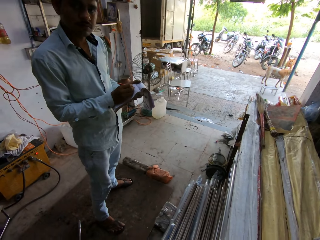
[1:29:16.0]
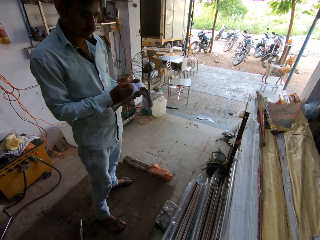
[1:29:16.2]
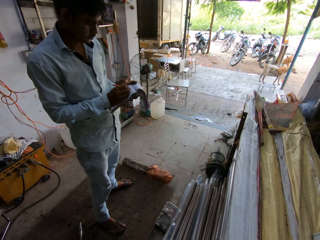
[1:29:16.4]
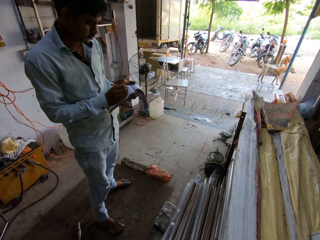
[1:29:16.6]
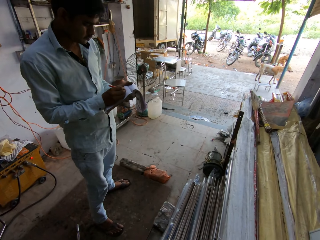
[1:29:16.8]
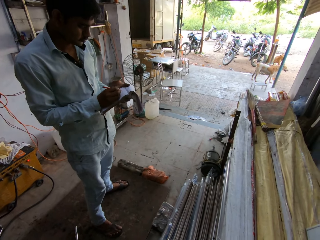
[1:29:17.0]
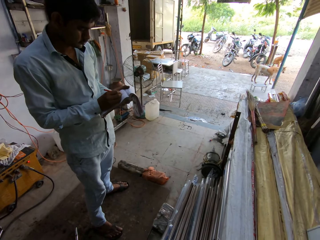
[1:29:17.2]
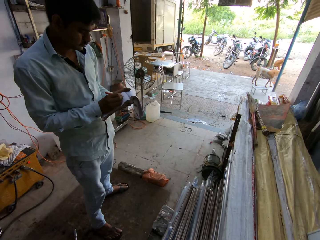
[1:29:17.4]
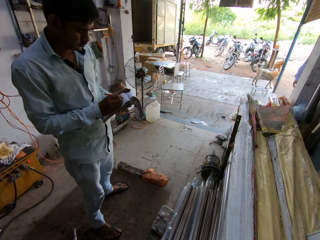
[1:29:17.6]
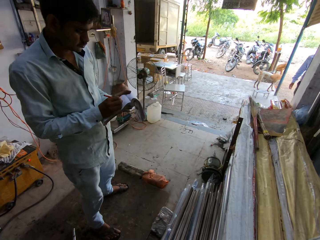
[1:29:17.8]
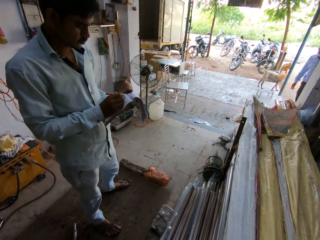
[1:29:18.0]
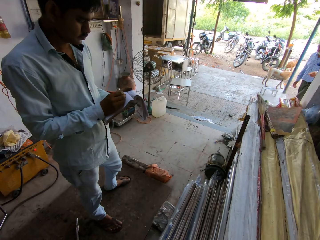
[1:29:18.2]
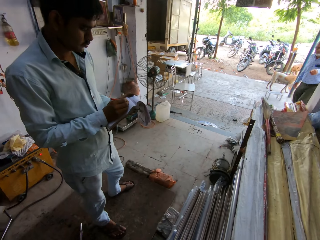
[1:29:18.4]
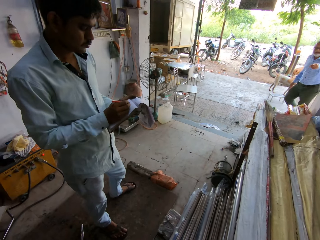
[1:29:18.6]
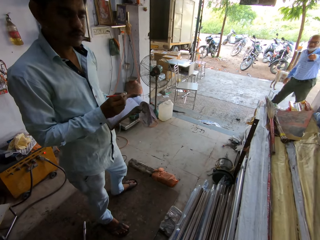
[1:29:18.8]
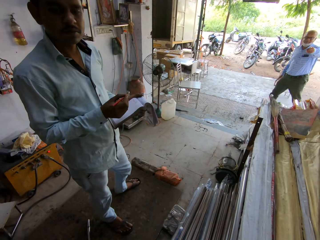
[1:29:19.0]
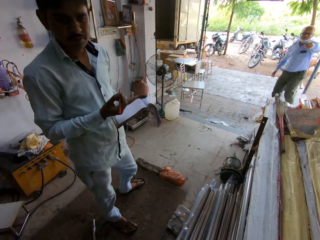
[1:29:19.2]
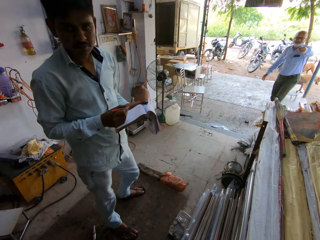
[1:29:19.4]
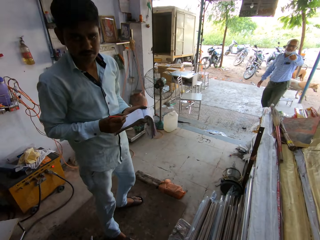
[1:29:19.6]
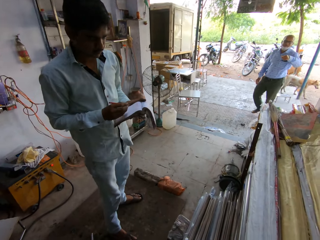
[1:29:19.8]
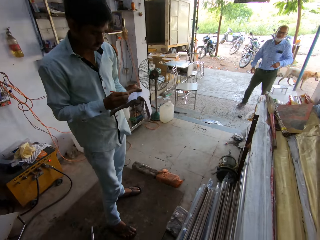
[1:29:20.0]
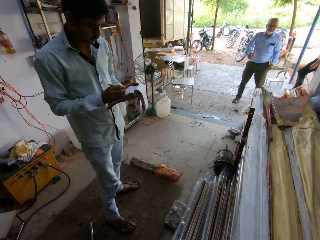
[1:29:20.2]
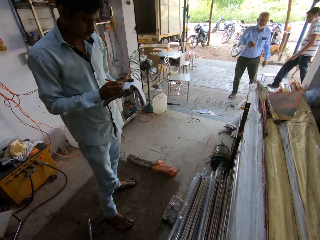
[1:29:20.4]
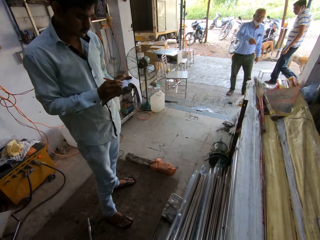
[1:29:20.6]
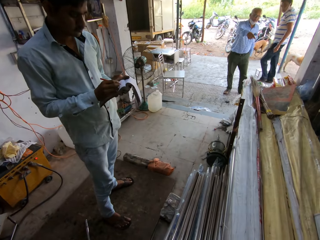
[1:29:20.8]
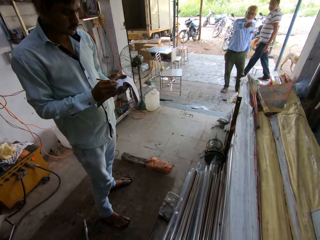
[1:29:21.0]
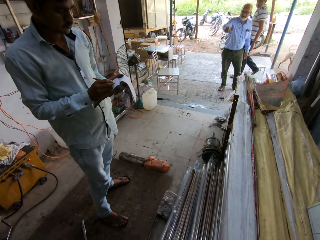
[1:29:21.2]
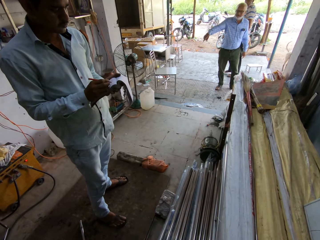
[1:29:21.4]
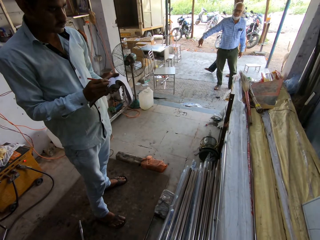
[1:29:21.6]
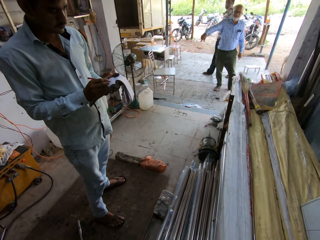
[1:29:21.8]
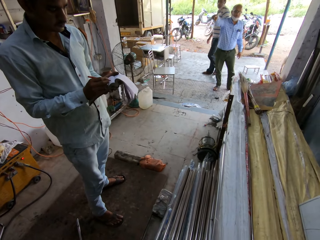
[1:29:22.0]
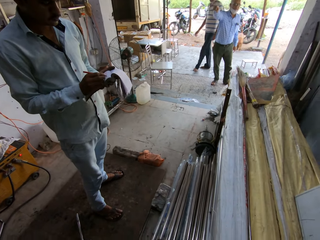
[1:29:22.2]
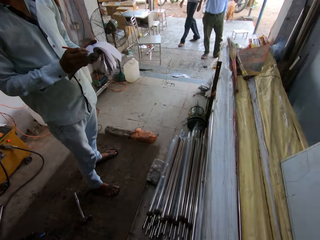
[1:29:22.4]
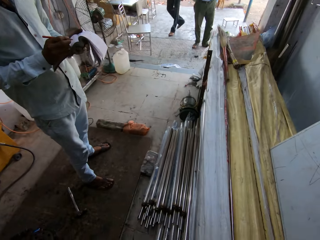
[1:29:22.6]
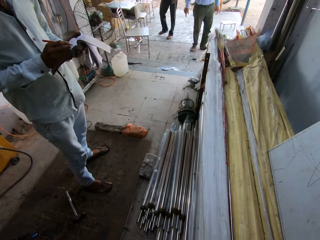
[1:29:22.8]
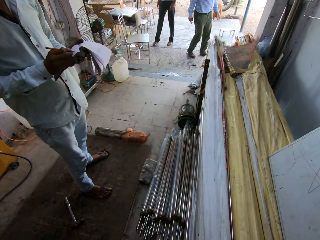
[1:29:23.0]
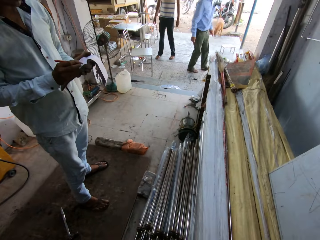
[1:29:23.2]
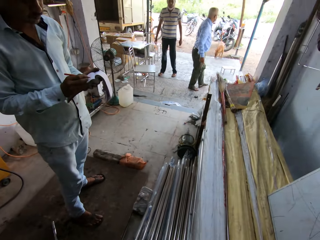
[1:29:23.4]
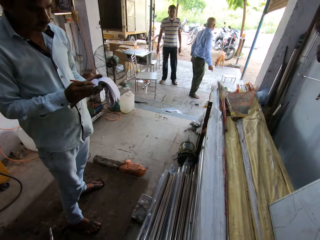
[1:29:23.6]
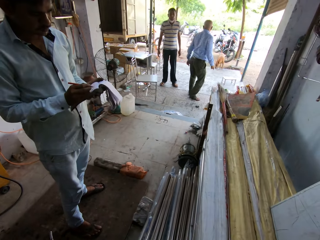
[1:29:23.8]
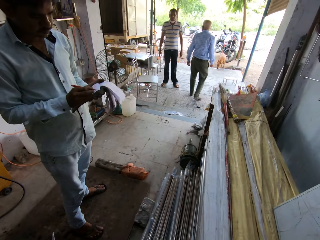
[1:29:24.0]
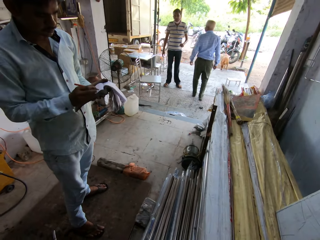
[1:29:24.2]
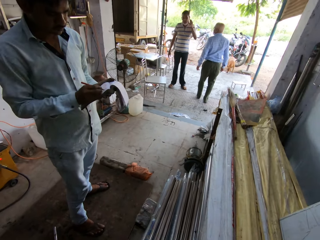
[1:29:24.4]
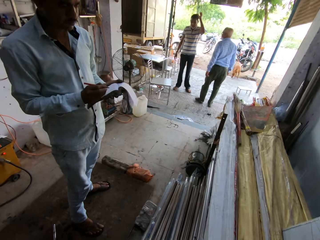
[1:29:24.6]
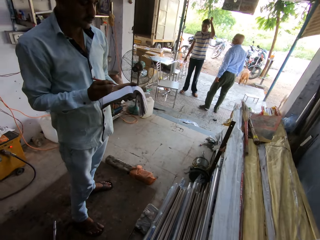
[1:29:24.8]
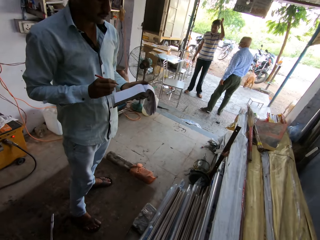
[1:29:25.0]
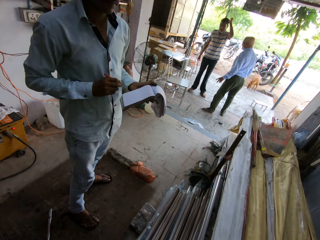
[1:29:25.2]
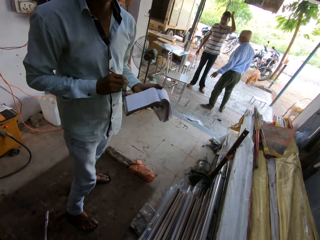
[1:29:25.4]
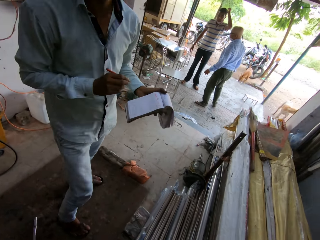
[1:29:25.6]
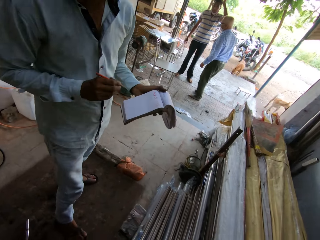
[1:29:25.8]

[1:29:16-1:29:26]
A person talks to another person. A man converses with the camera wearer.

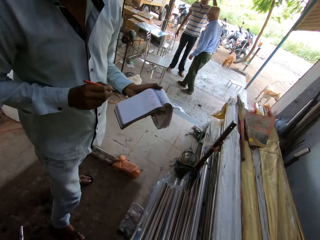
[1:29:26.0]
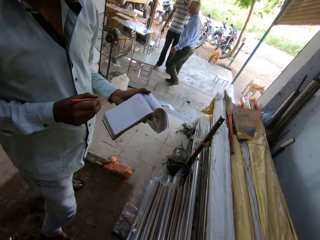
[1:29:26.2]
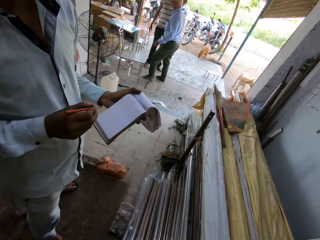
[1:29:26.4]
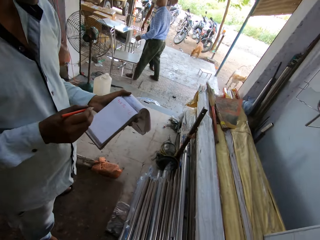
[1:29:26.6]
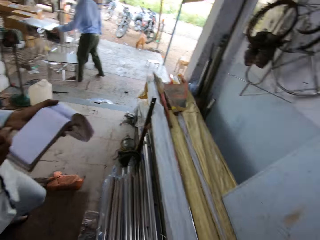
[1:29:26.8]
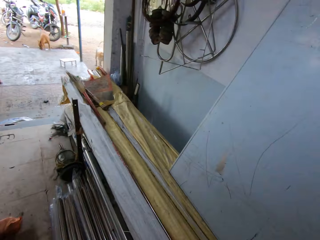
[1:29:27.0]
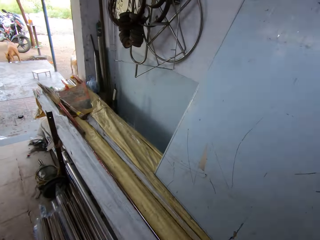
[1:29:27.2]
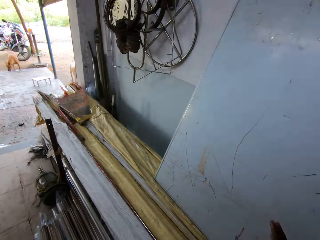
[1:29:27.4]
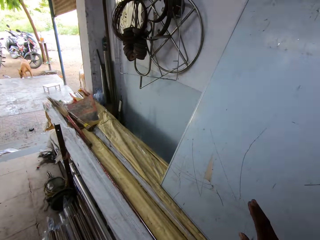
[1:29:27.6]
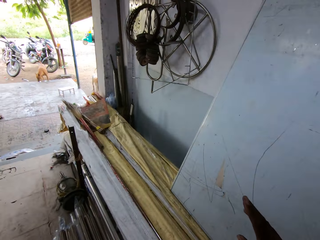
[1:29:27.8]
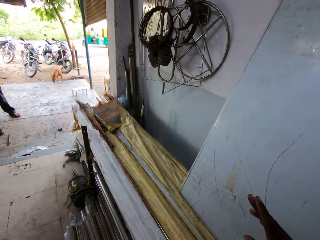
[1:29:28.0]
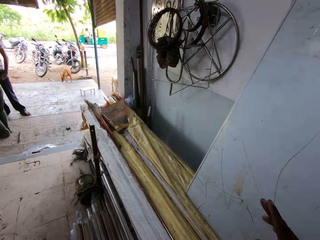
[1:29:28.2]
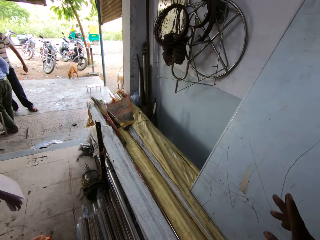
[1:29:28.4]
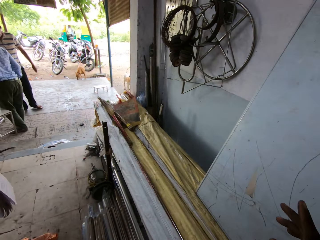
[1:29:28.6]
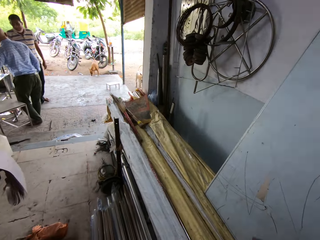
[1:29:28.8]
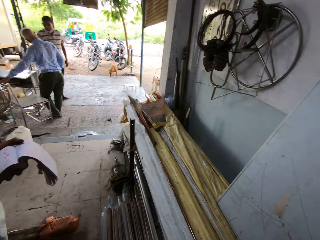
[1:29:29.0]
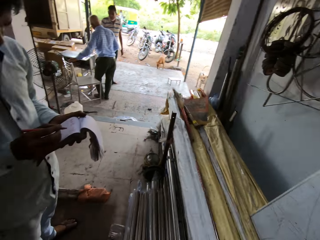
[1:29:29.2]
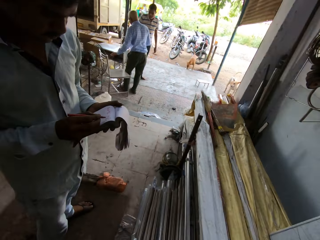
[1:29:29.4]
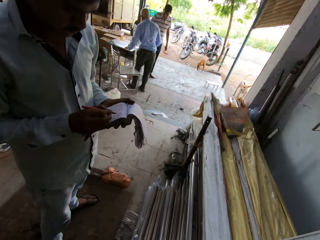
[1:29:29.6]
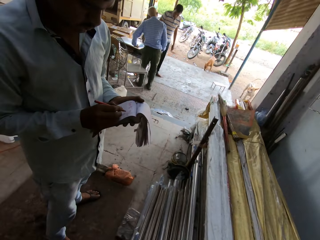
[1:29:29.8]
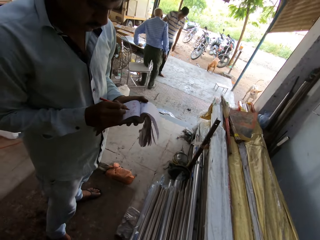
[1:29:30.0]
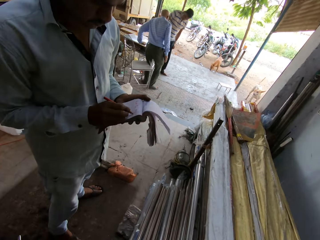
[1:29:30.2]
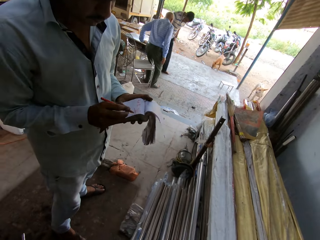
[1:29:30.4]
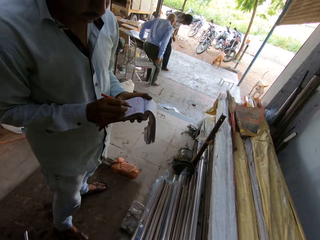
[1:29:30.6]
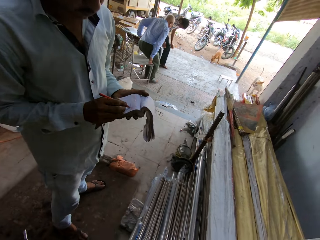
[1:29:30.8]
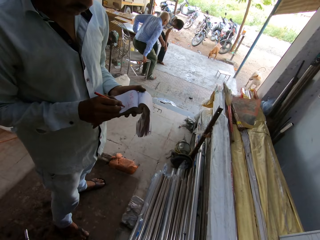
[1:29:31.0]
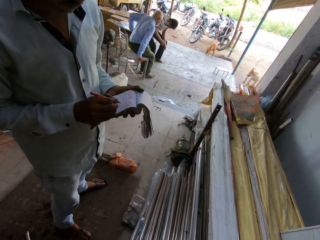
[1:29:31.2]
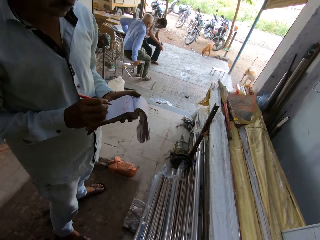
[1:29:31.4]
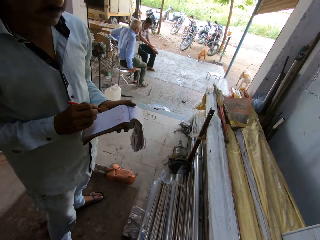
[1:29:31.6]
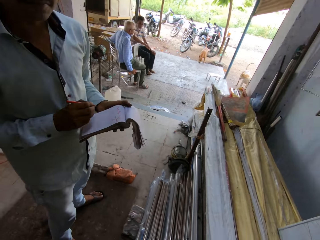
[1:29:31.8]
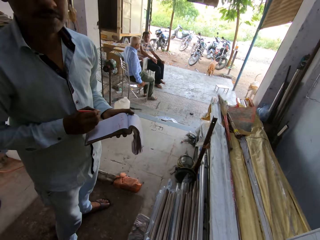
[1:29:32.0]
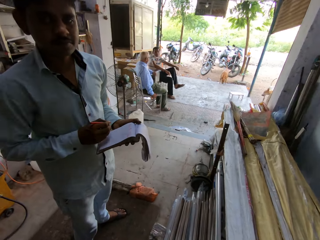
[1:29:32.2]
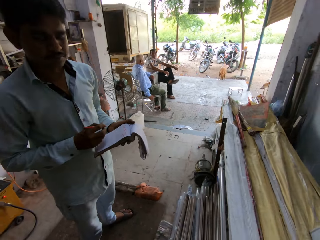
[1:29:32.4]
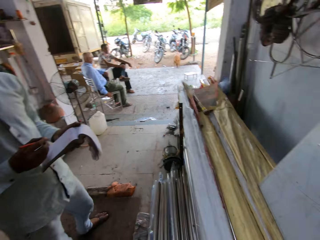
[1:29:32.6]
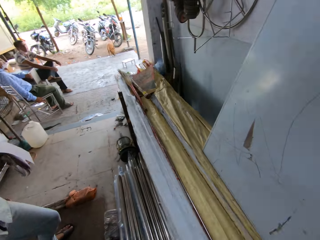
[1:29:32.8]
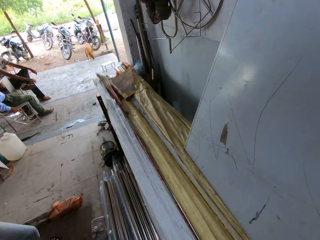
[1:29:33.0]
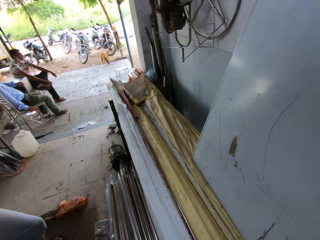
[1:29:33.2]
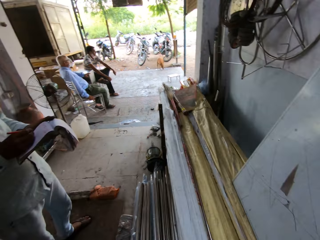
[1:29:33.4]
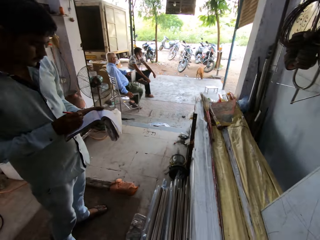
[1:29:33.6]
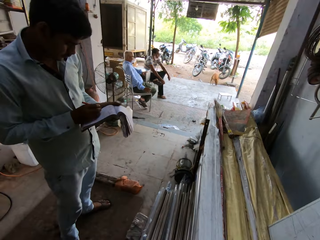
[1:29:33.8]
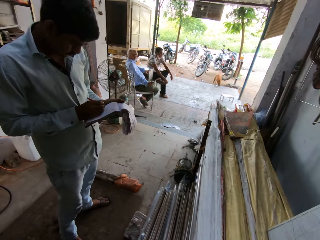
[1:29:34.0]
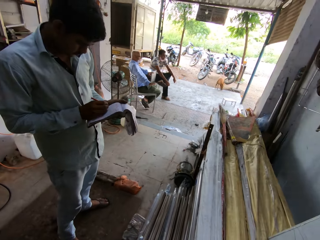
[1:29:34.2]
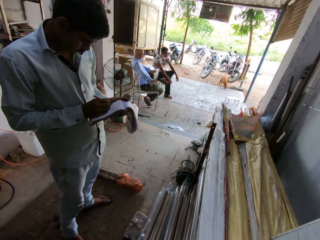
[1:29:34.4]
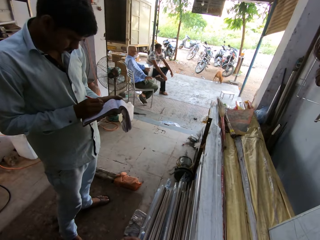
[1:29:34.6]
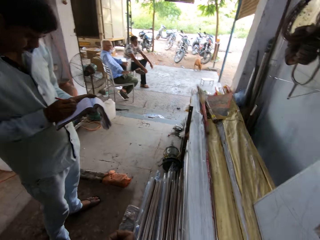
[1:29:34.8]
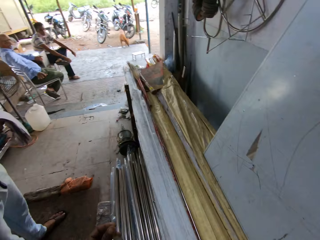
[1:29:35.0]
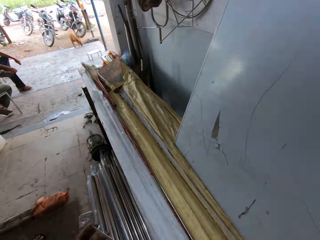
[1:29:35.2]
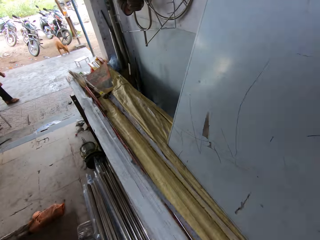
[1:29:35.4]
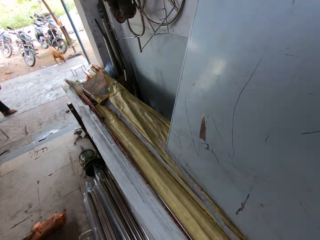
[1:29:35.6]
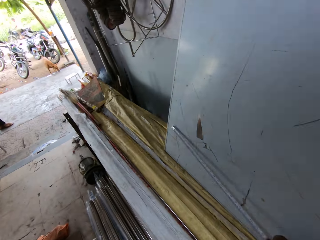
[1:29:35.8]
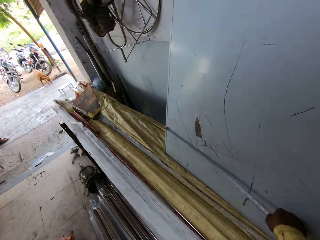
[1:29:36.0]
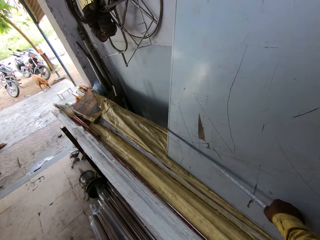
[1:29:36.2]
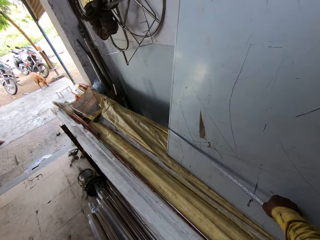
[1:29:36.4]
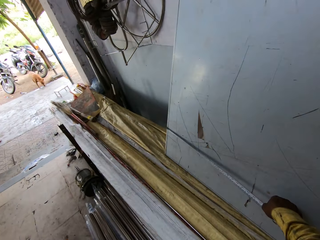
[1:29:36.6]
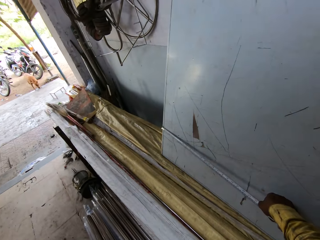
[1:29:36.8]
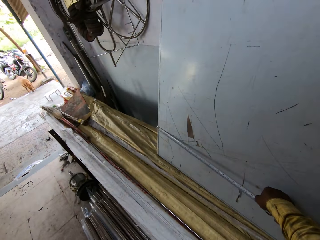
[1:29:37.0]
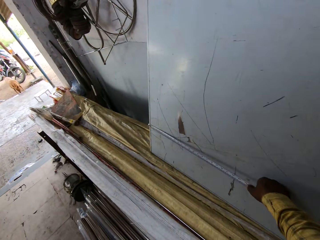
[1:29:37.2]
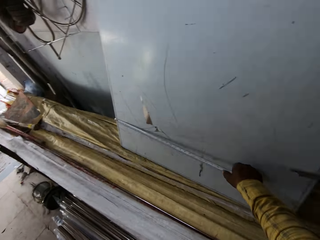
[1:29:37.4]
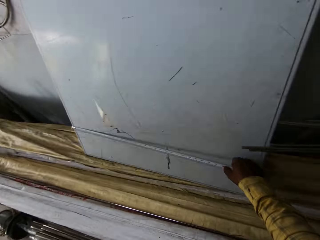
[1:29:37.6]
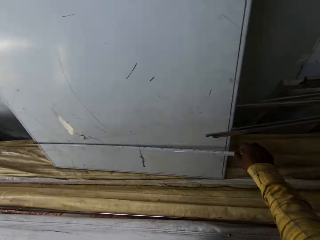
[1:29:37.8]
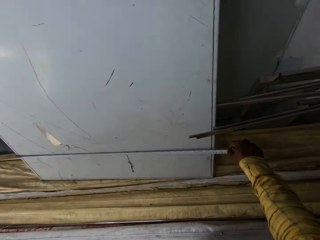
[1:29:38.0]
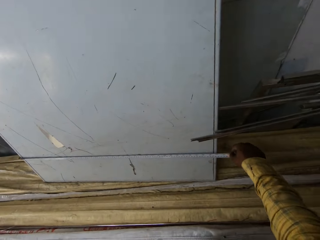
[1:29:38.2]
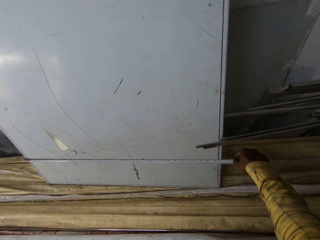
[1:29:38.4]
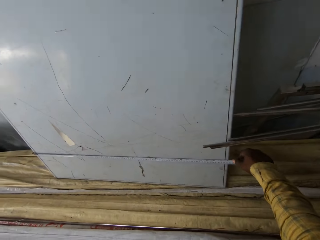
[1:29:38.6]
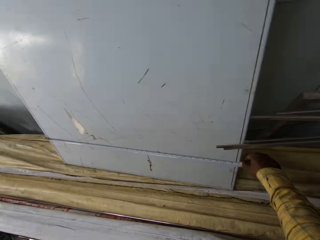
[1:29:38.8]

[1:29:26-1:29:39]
The camera wearer communicates to a man. The man writes on a book with a pen. Another man sits on a chair. A third man sits on a chair. The camera wearer looks around. The first man writes on the book with a pen. The camera wearer measures the board with a measuring tape.
